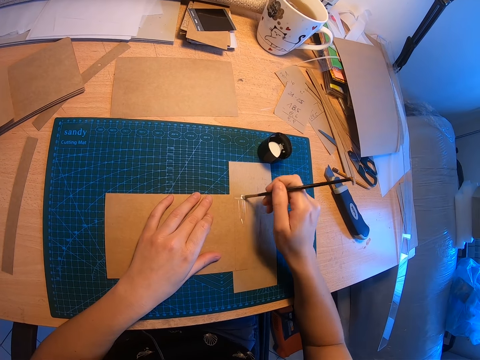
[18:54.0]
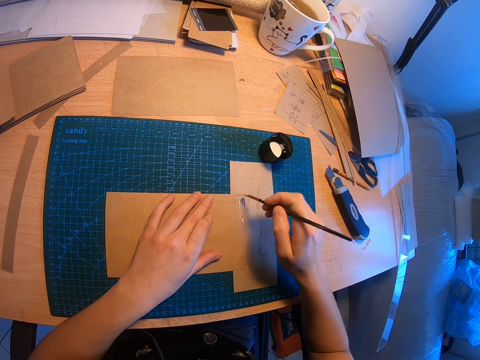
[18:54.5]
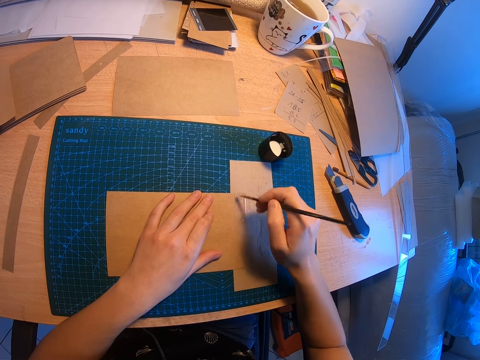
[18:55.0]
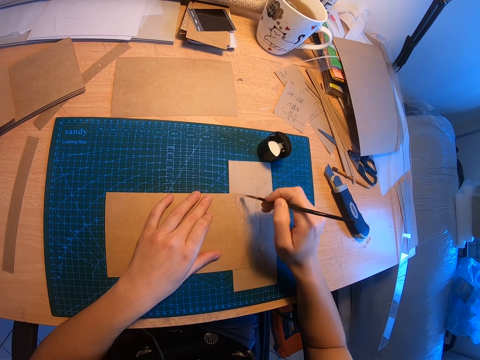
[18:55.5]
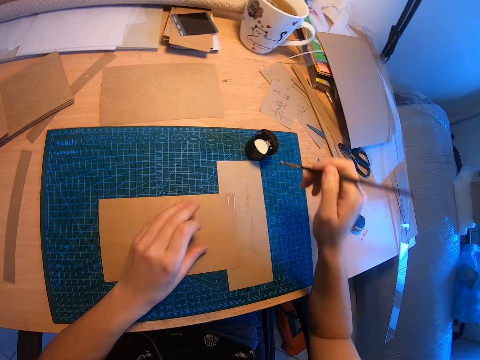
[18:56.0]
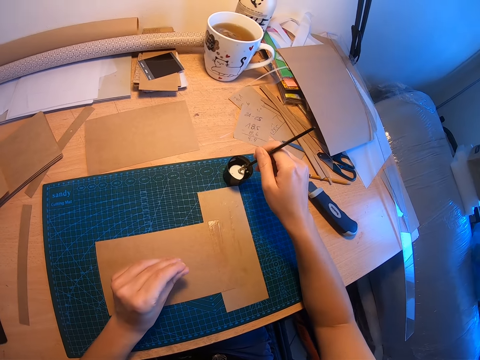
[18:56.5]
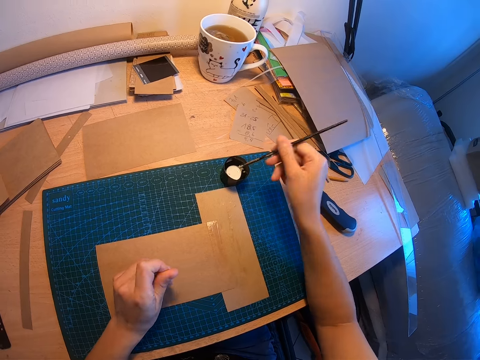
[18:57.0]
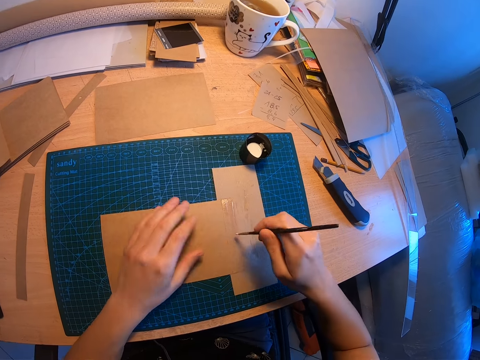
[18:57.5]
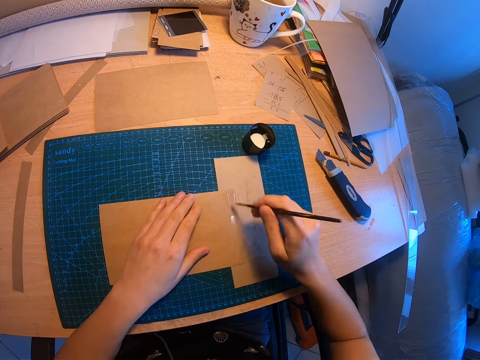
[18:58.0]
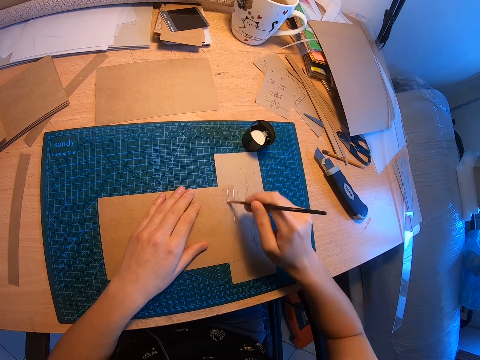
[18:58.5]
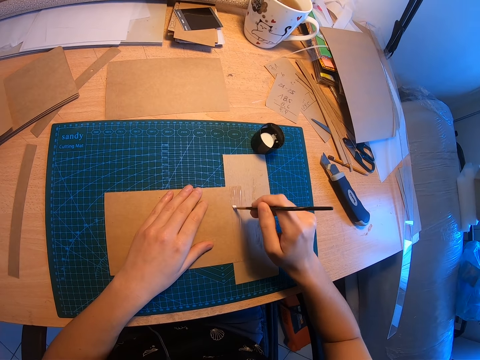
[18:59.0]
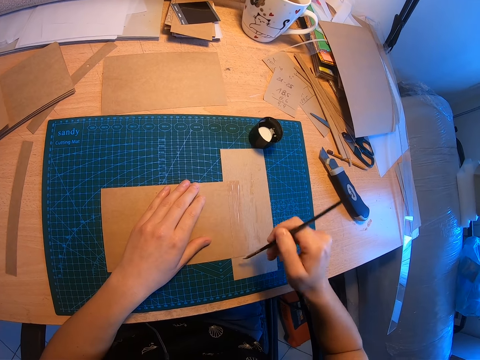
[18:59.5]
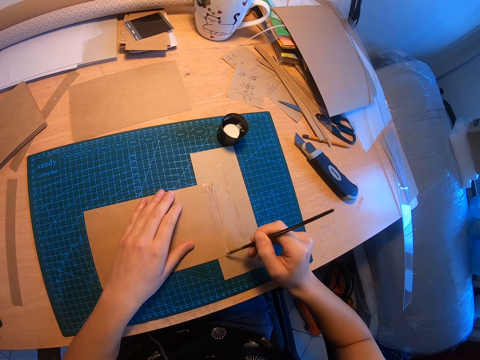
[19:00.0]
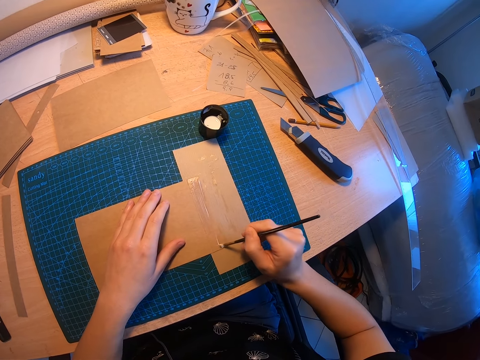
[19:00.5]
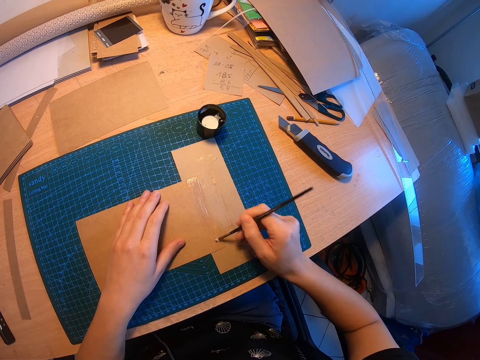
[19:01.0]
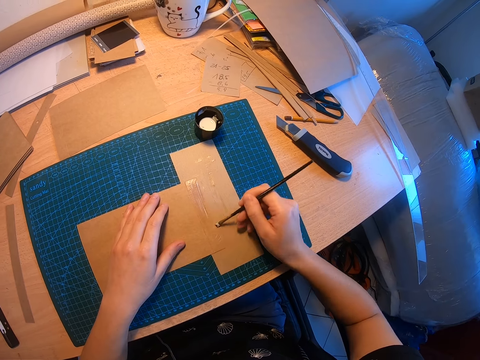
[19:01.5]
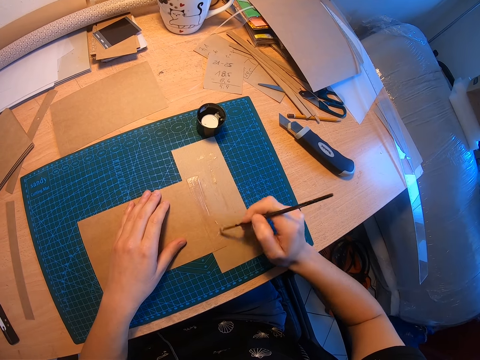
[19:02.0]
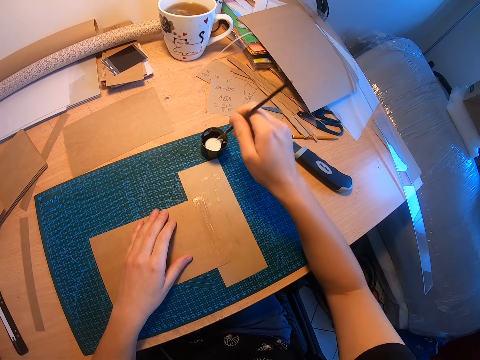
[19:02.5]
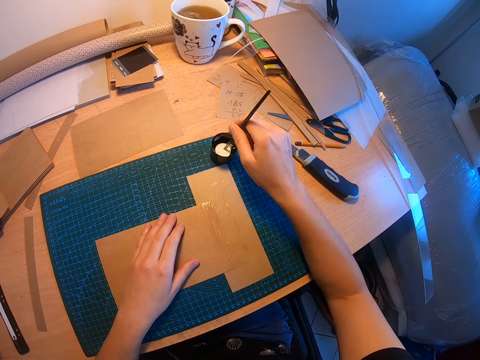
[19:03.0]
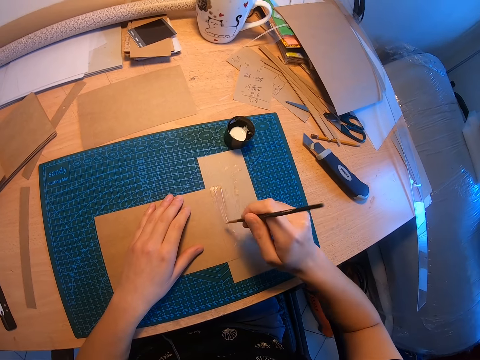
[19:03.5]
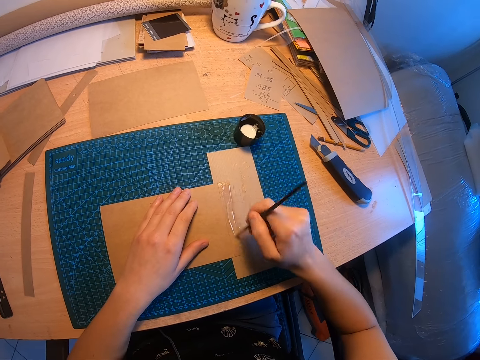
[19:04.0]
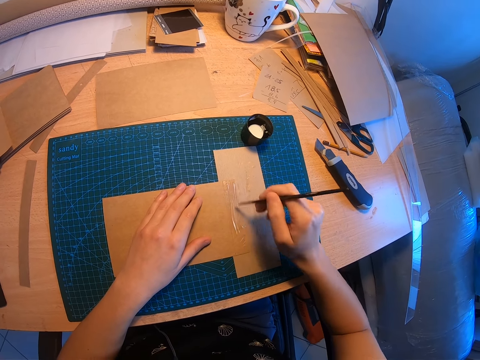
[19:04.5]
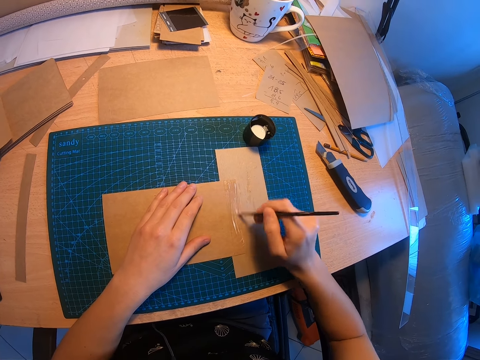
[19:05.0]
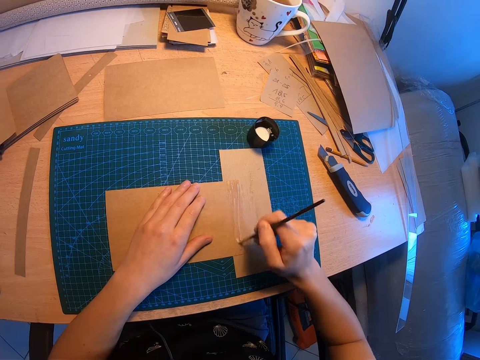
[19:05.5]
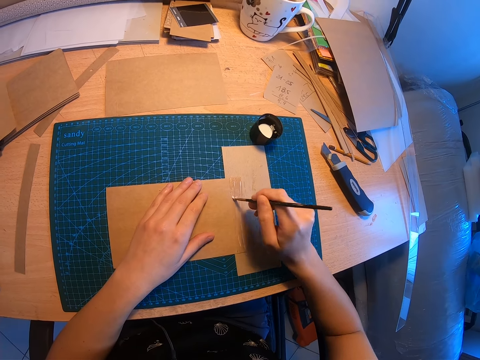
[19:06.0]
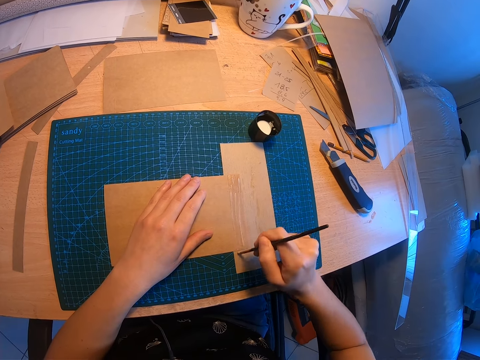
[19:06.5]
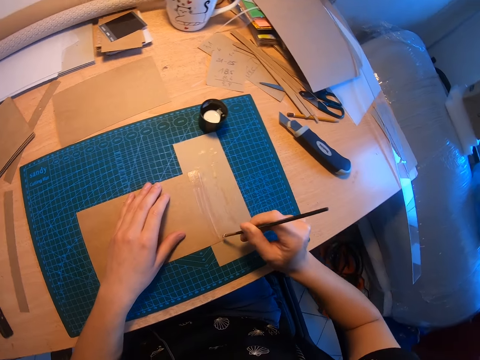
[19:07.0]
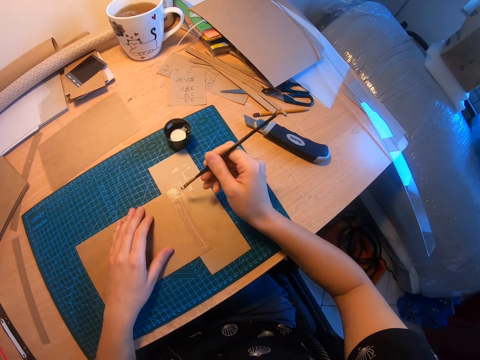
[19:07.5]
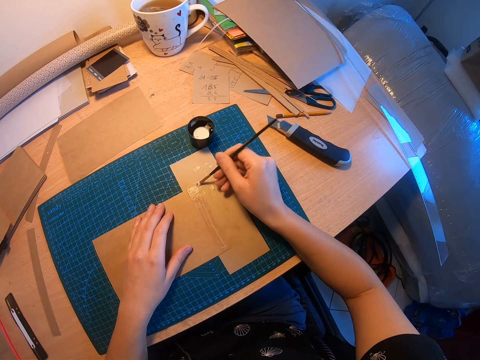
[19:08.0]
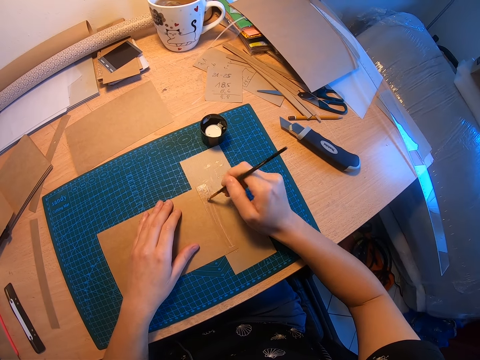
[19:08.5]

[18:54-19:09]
The camera wearer dips the paint brush in the glue in the container. They apply the adhesive on the edge of the big brown paper with the paint brush. They dip the paint brush in the glue in the container. They apply the adhesive on the edge of the big brown paper with the paint brush. They dip the paint brush in the glue in the container. They apply the adhesive on the edge of the big brown paper with the paint brush.

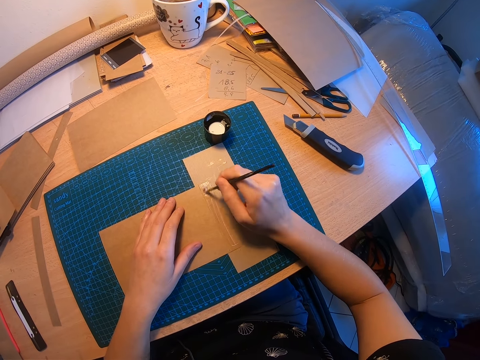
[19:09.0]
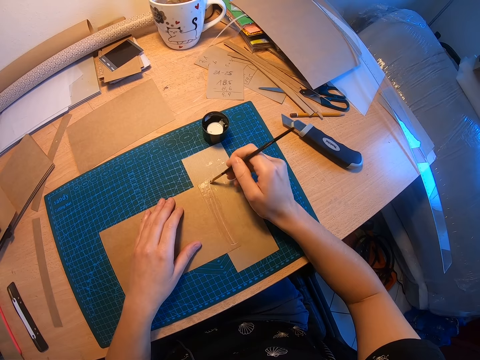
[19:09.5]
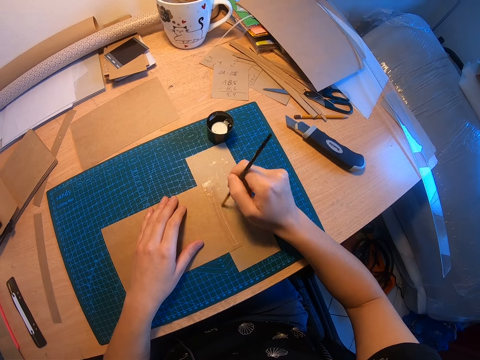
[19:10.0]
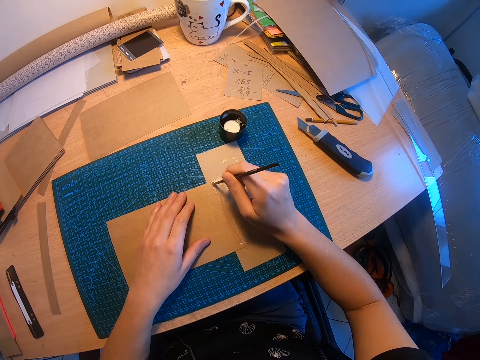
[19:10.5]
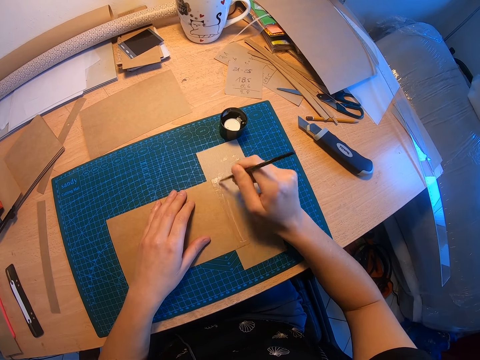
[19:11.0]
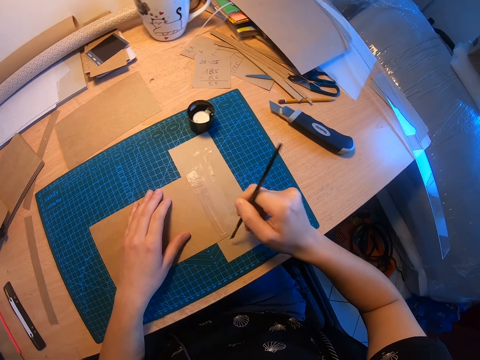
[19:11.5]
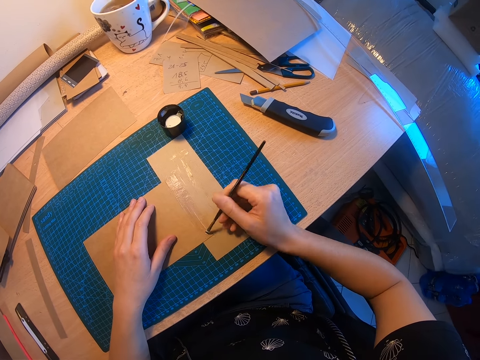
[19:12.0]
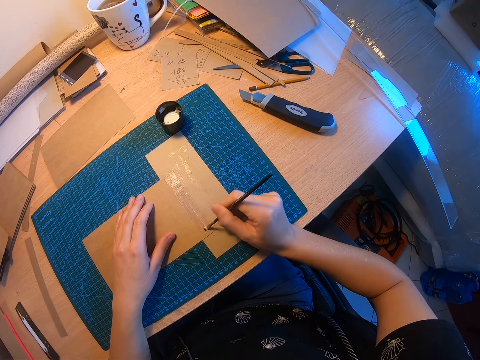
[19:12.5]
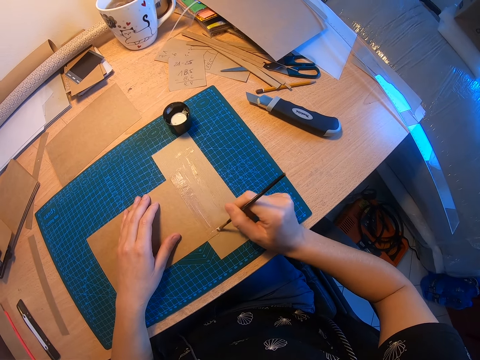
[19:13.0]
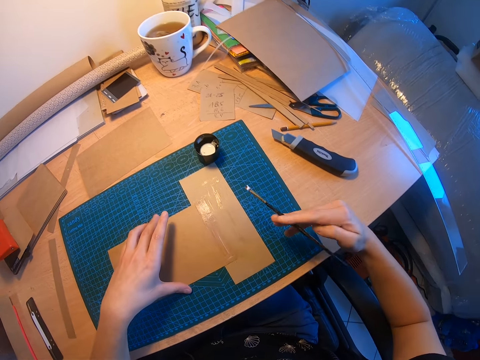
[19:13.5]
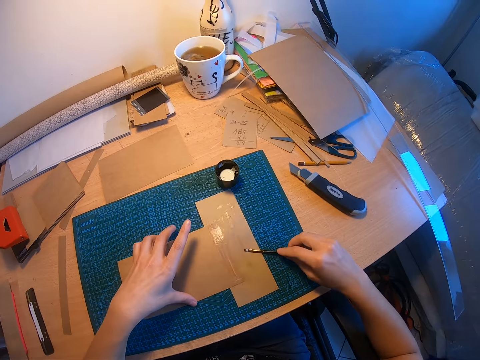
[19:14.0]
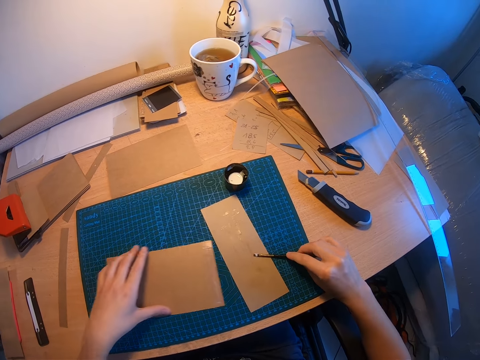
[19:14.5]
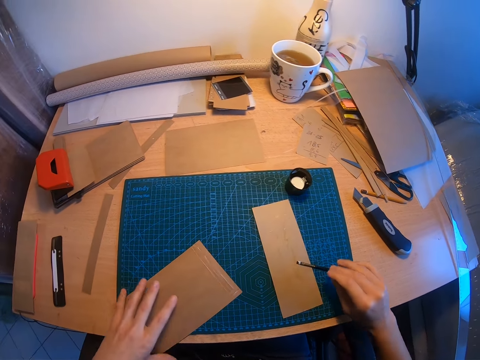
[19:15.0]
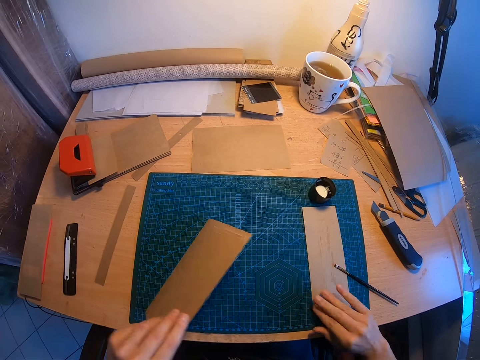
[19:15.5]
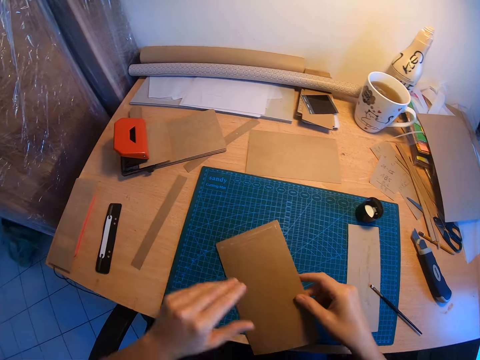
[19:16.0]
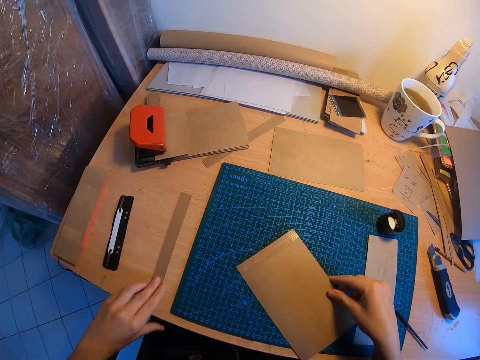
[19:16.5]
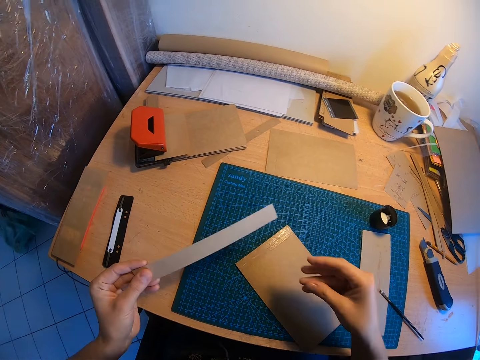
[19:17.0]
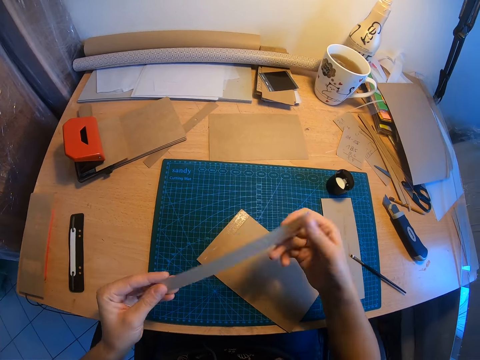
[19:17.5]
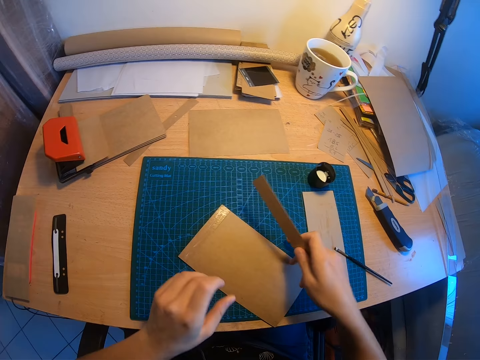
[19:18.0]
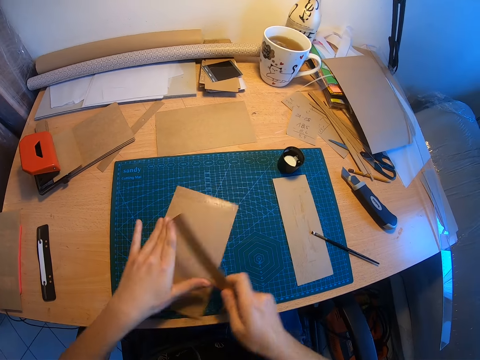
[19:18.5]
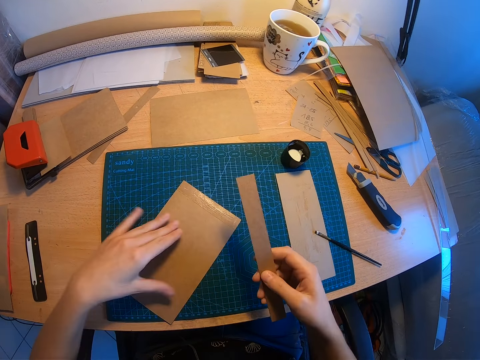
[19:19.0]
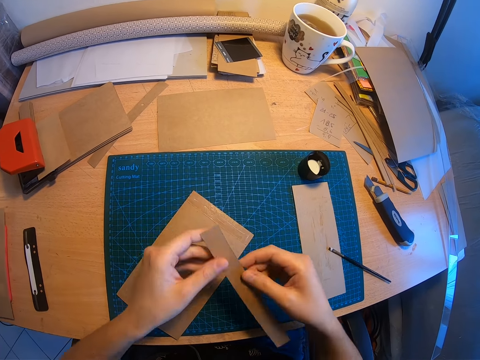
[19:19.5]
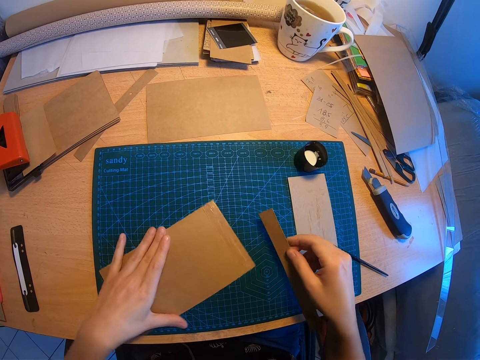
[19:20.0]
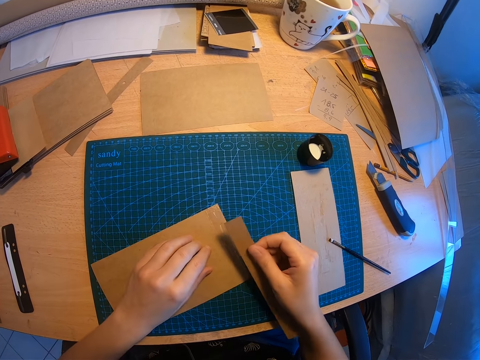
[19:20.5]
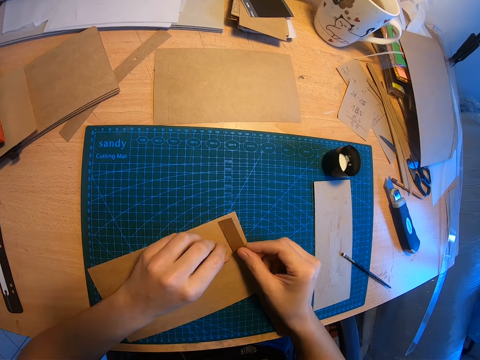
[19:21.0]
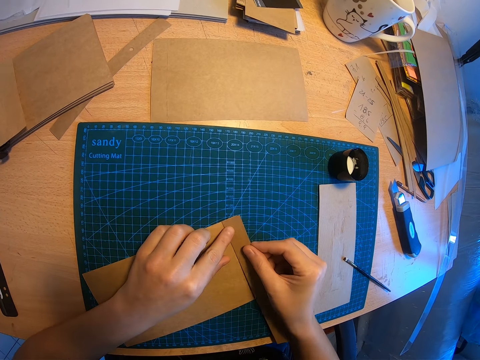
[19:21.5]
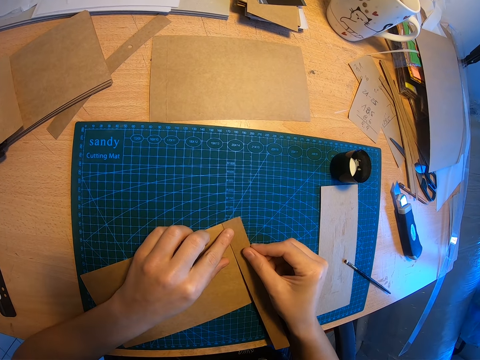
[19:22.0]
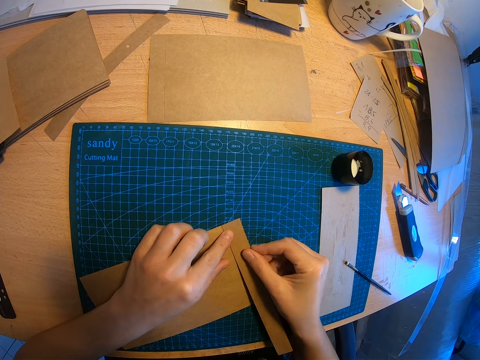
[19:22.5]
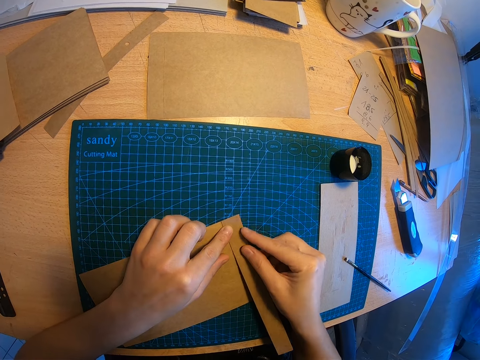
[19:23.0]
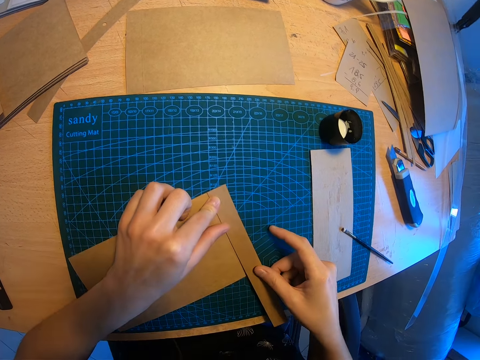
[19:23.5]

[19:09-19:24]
The camera wearer drops the paint brush on the desk. She adjusts the brown papers on the desk. She grasps the manila paper. She moves the manila paper on the work mat. She picks up a small piece of brown paper from the desk with her left hand. She passes the small piece of brown paper to her right hand. She adjusts the big piece of brown paper on the desk. She turns the manila paper. She glues the small piece of brown paper to the big piece of brown paper.
